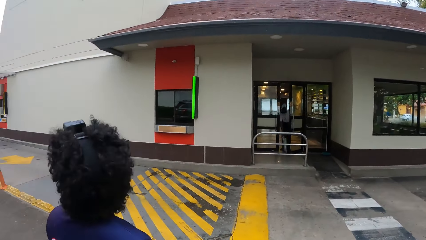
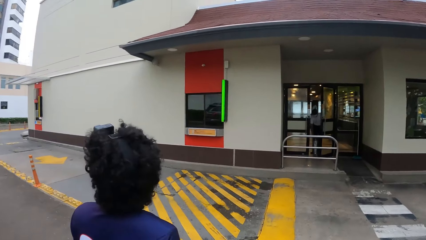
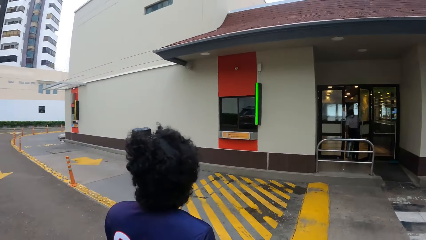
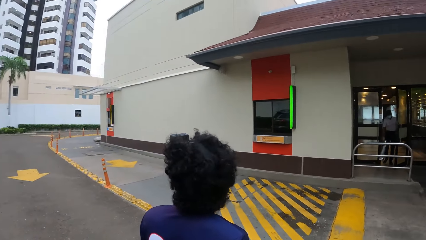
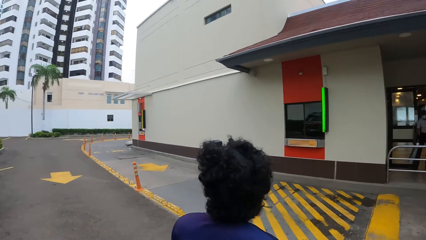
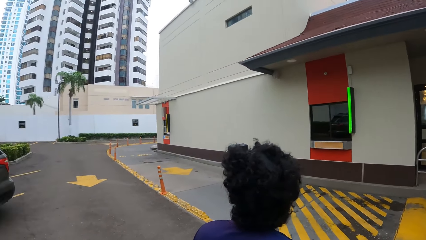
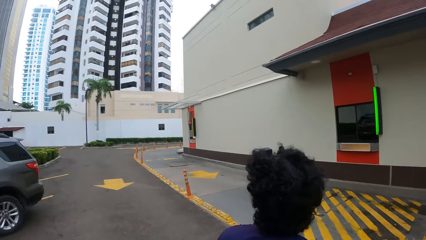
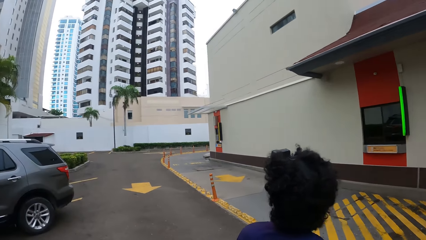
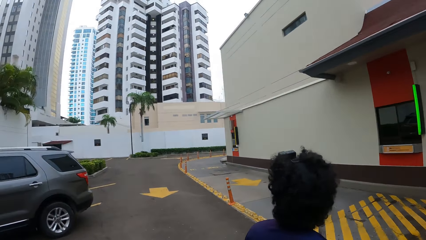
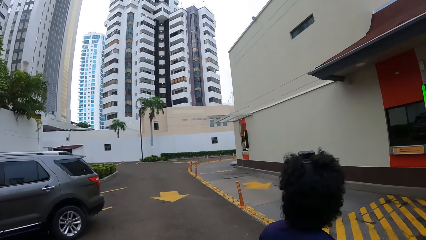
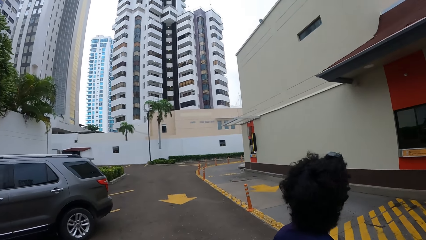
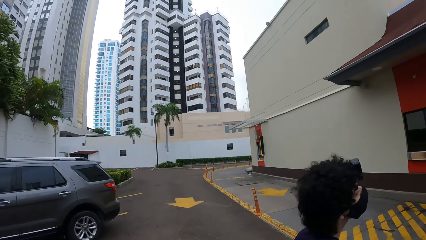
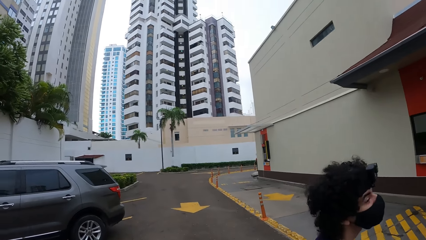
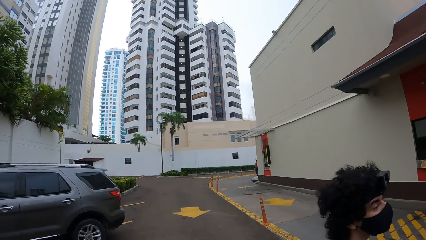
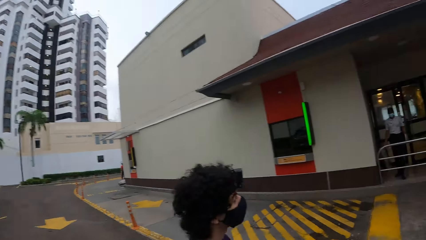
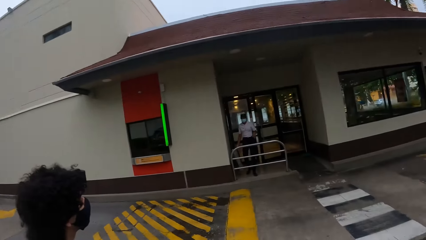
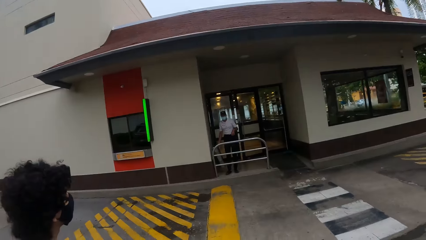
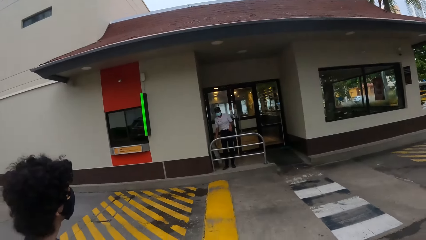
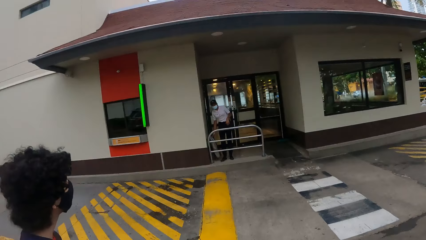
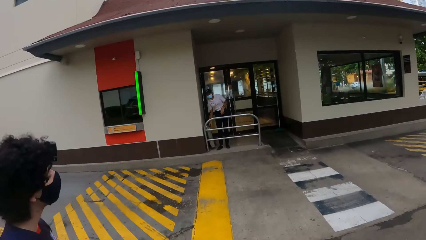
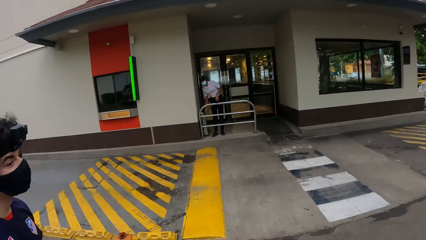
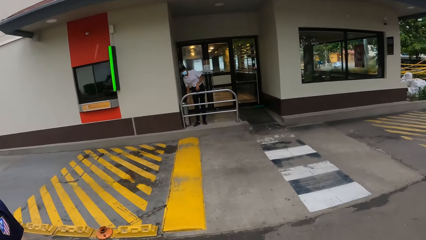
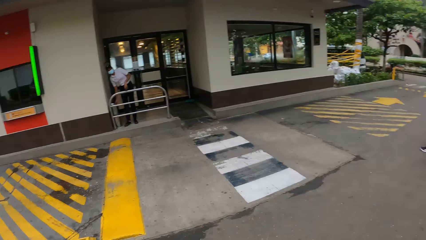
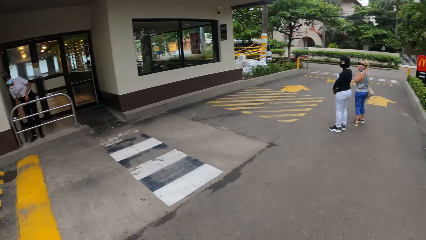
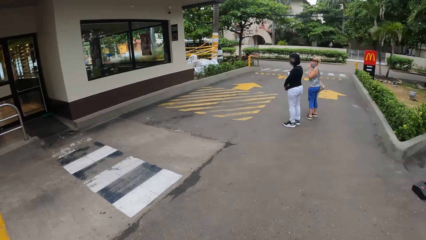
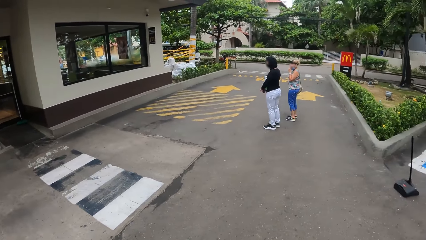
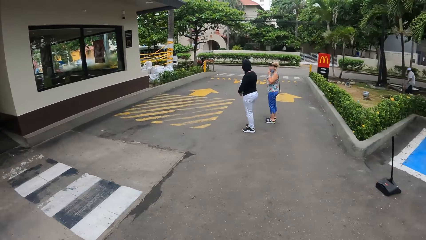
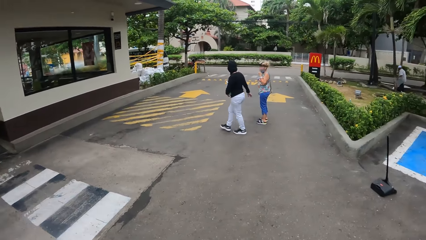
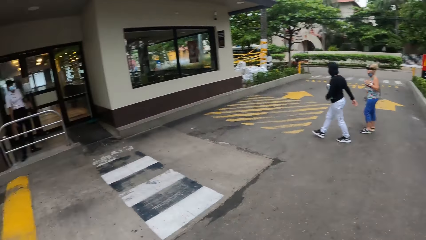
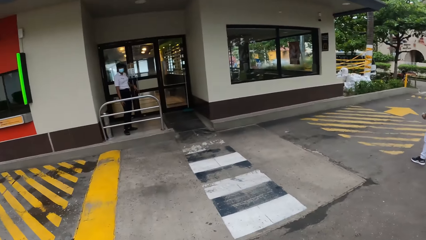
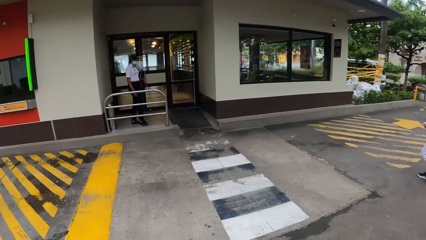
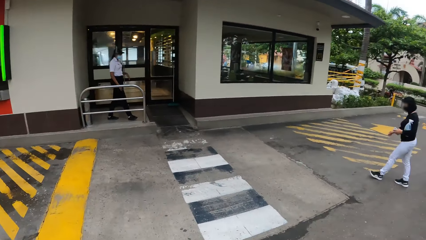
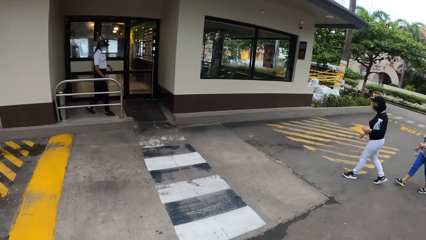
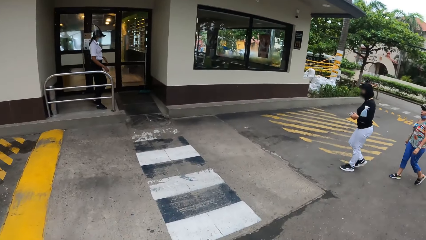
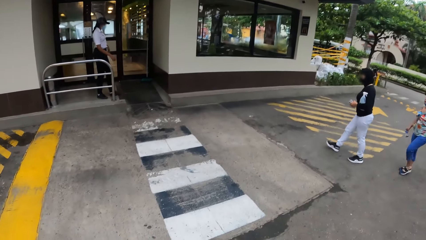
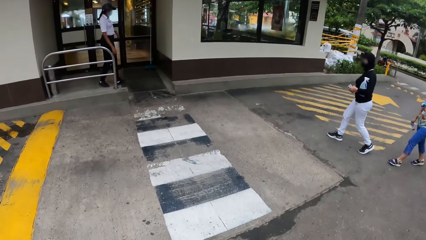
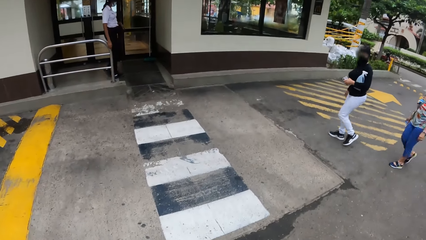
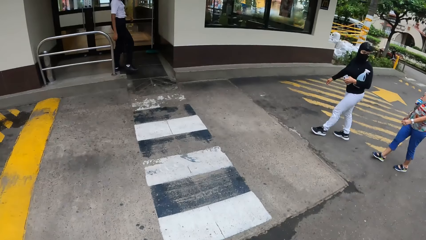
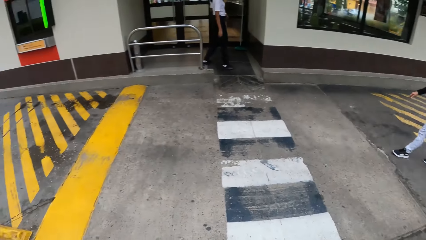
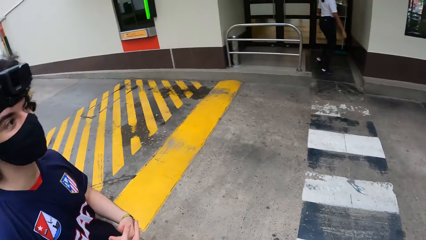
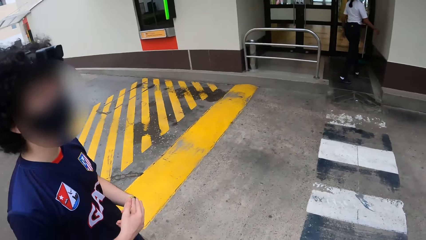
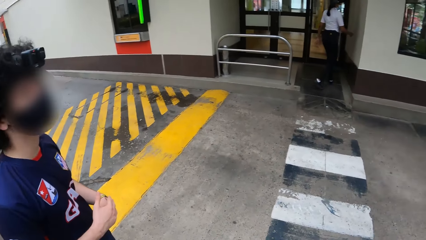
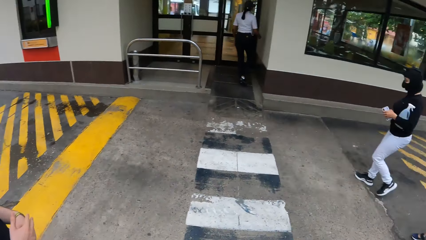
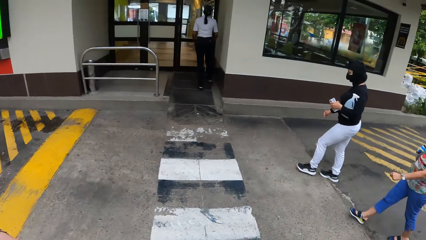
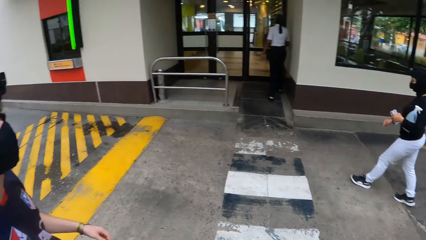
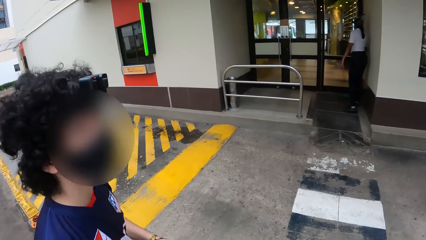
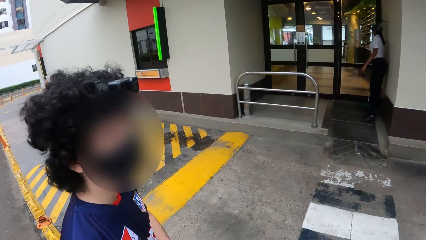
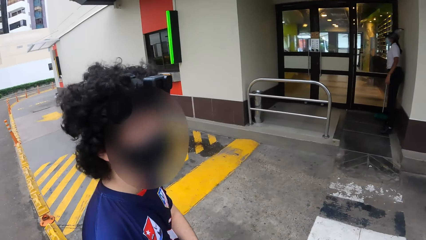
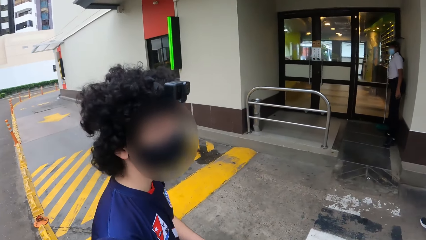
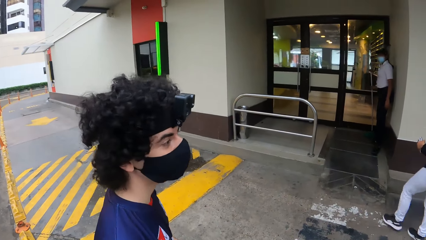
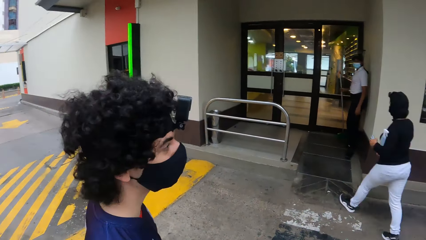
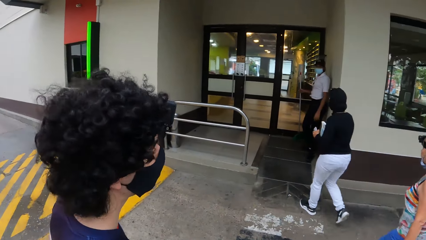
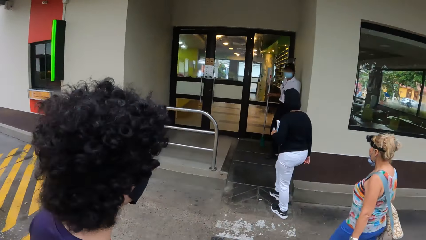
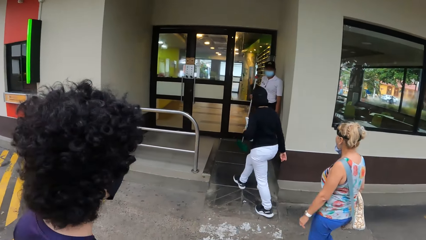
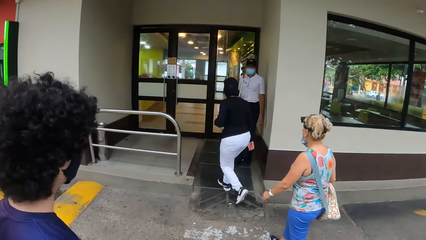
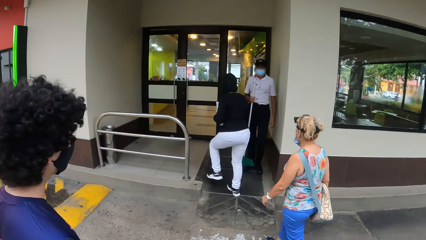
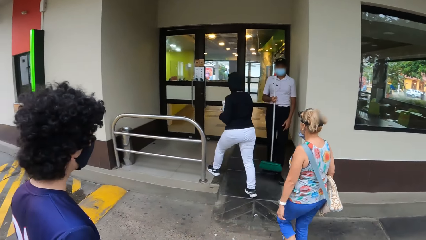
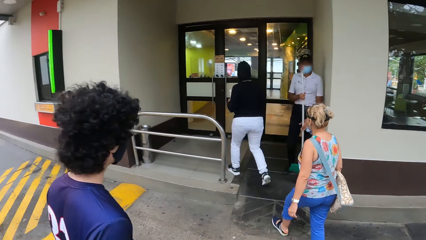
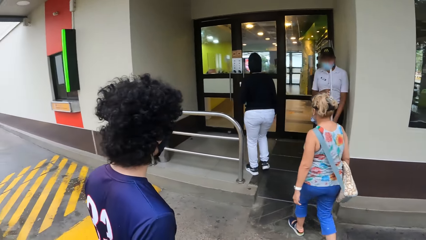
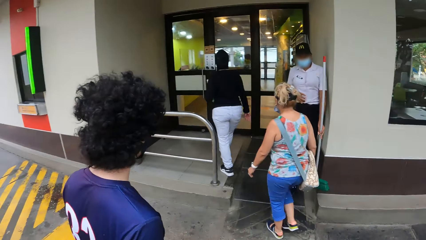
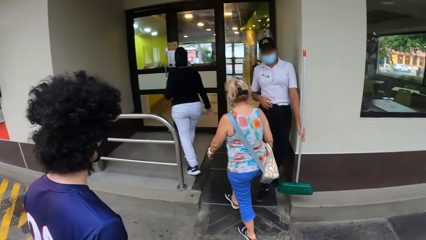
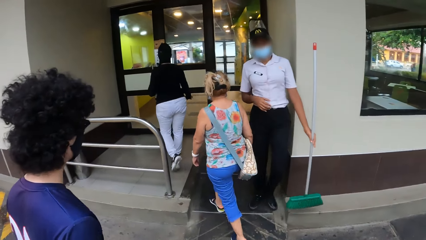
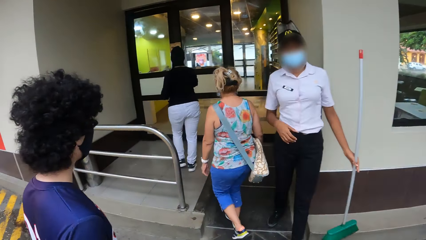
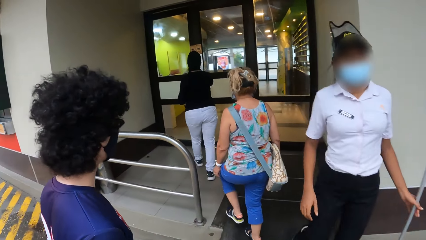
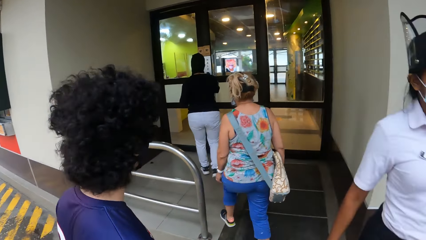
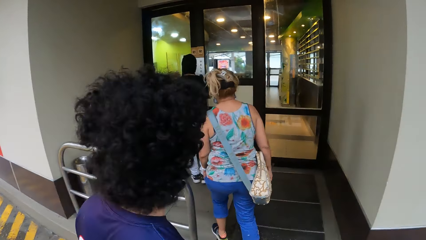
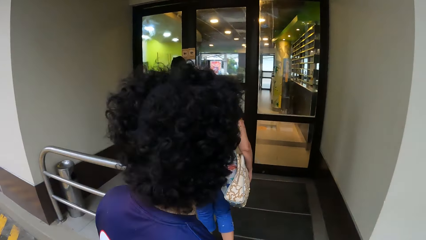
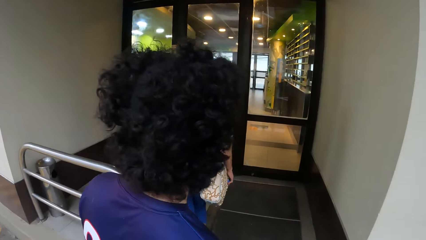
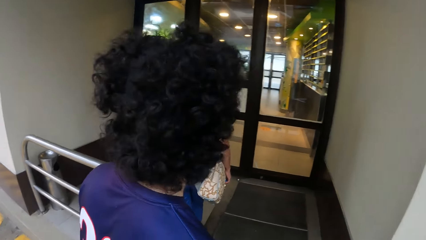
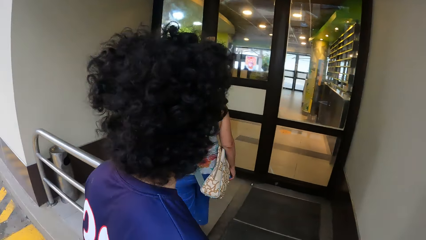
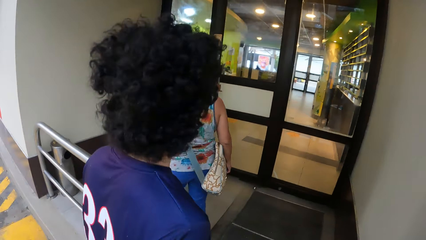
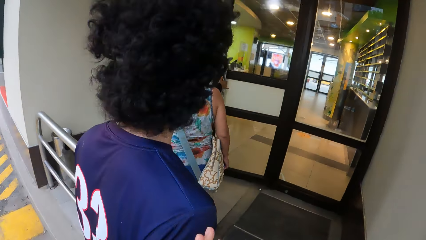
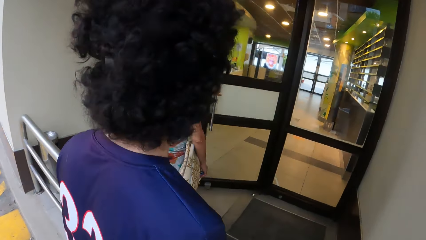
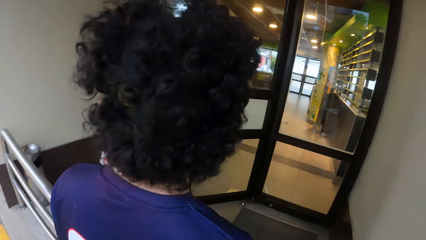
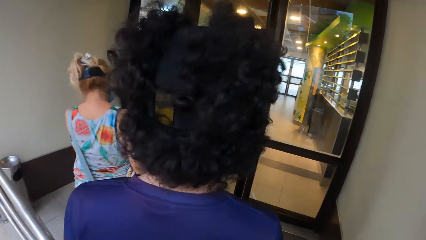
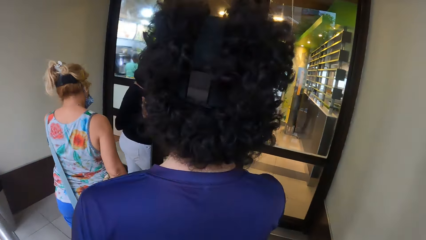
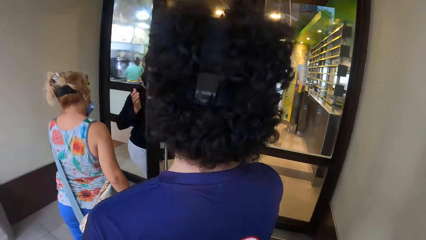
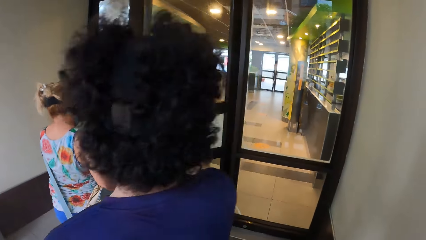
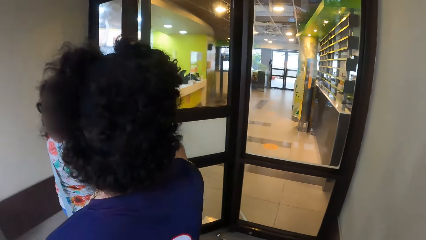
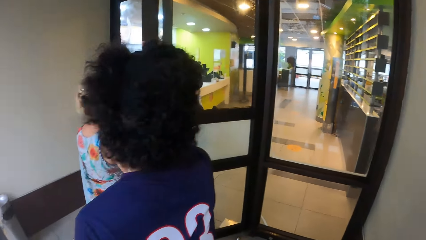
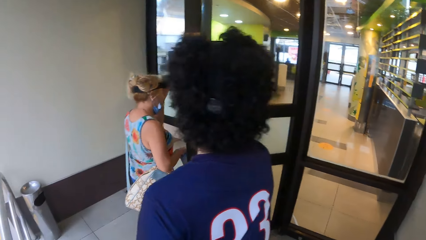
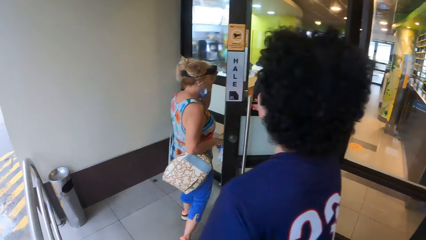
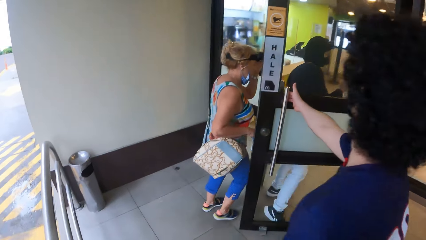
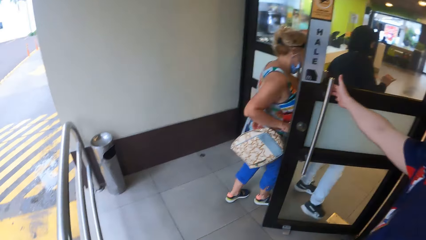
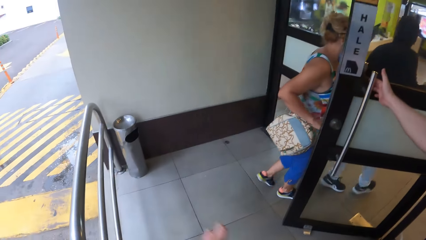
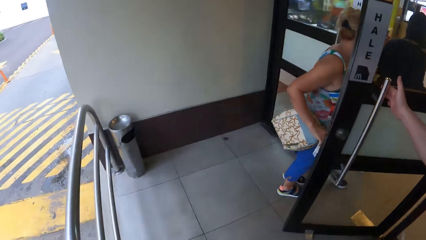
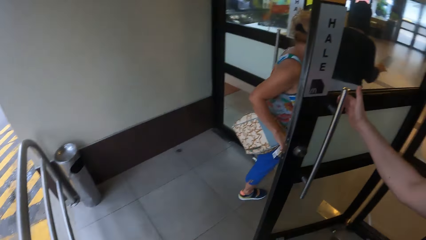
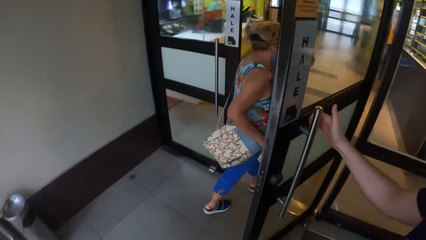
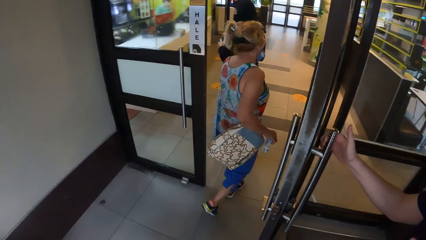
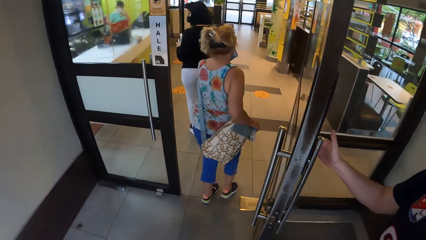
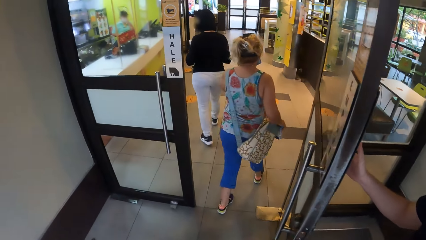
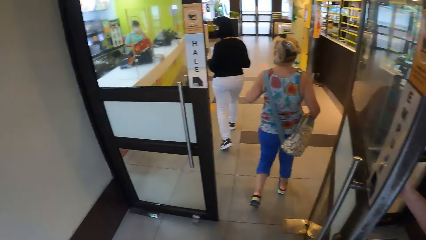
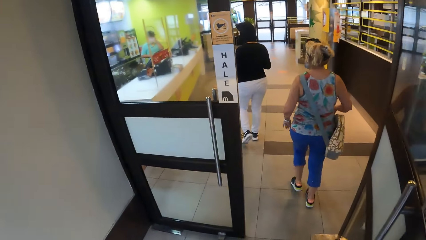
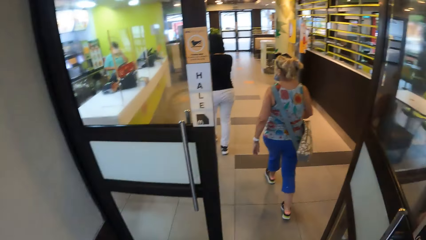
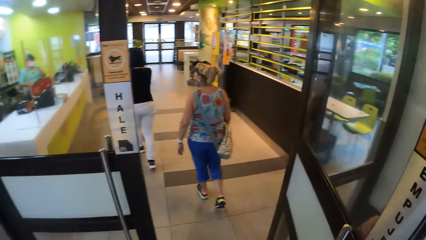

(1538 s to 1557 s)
A man looks around. The camera wearer looks around. A woman walks around. The camera wearer walks around the parking. Another woman carries the broom. The first woman opens the door. The camera wearer walks into the room. A man walks into the room. Another man walks into the room. Another man walks into the room. Another woman walks around. A man pulls the door. The camera wearer walks around.
